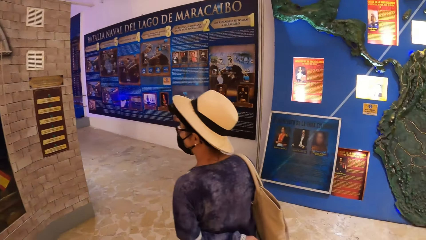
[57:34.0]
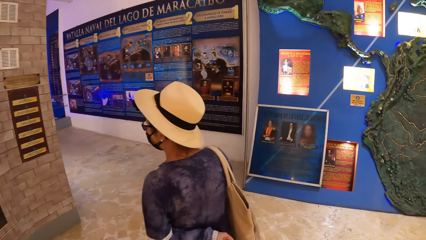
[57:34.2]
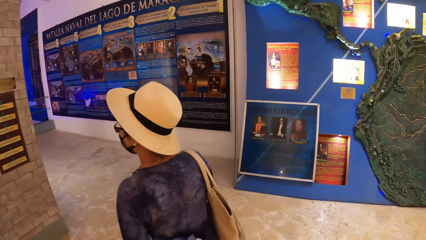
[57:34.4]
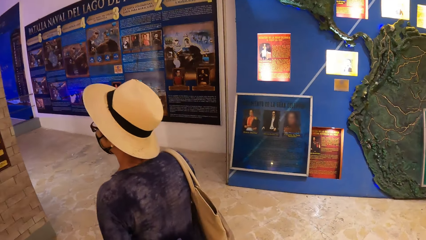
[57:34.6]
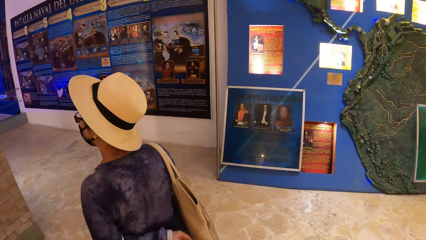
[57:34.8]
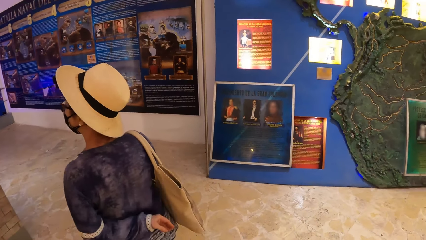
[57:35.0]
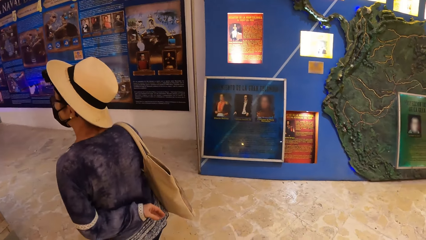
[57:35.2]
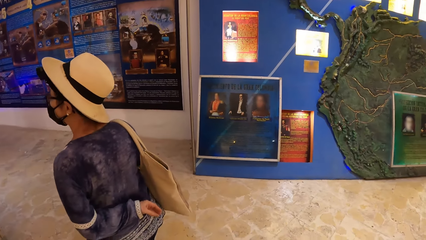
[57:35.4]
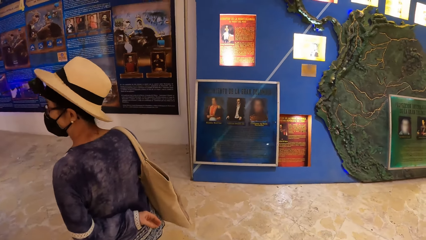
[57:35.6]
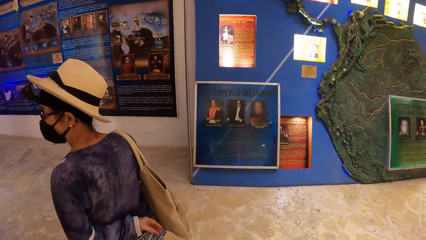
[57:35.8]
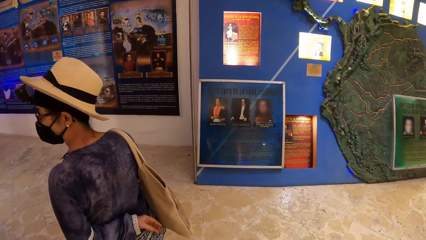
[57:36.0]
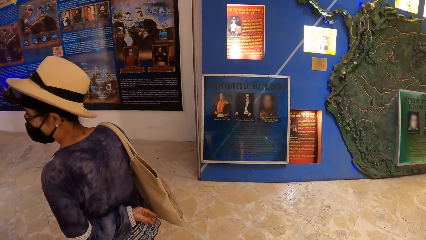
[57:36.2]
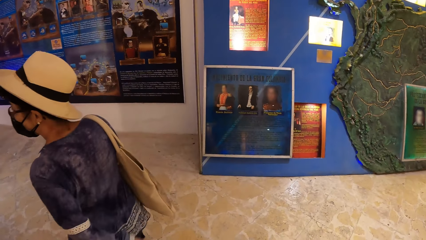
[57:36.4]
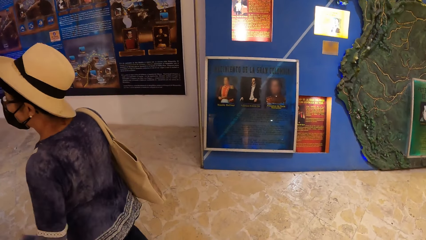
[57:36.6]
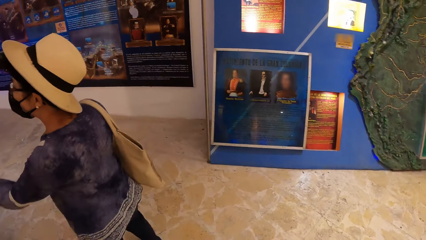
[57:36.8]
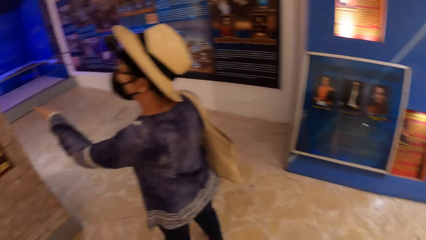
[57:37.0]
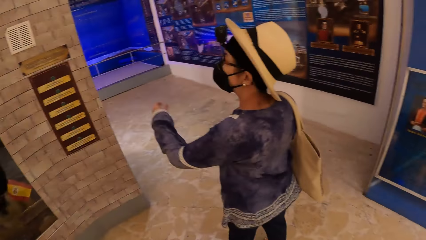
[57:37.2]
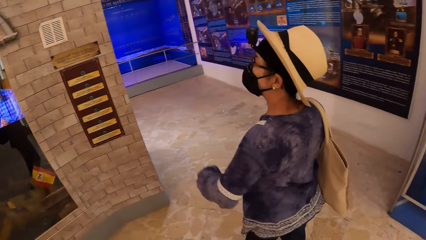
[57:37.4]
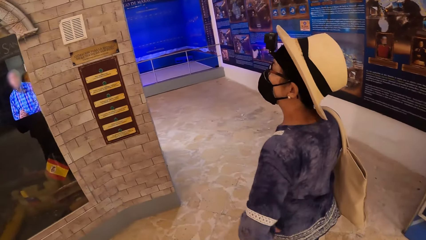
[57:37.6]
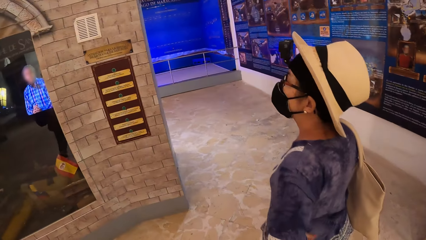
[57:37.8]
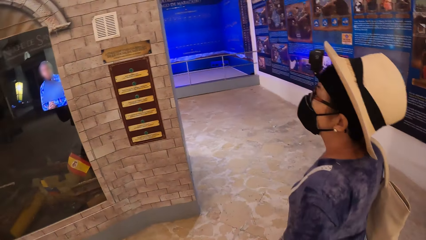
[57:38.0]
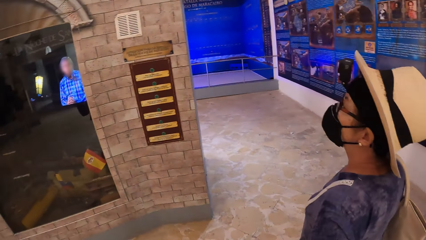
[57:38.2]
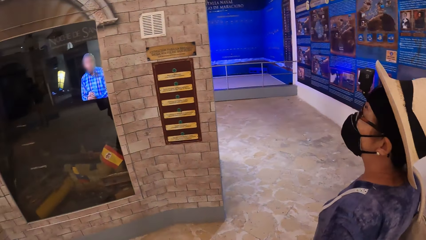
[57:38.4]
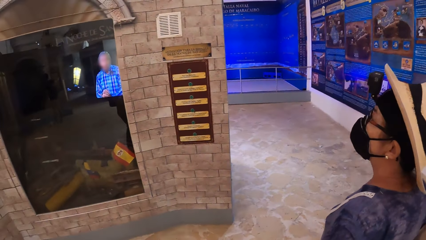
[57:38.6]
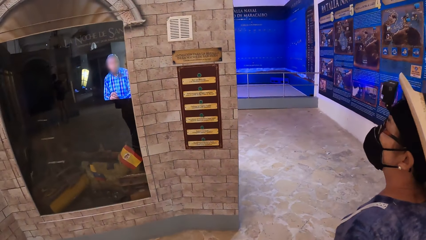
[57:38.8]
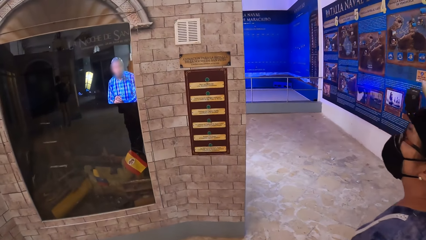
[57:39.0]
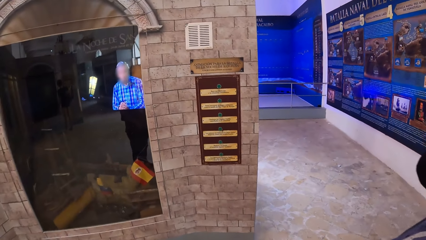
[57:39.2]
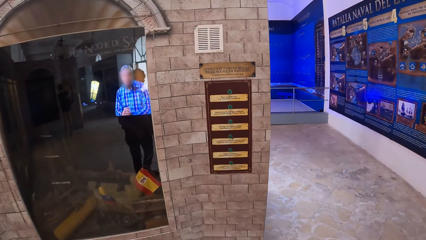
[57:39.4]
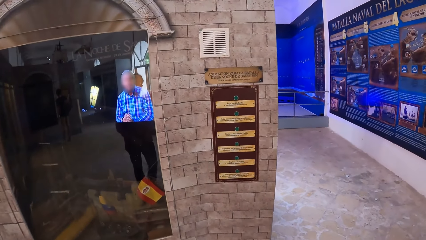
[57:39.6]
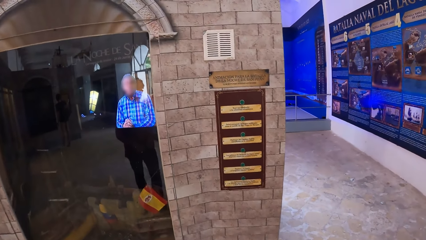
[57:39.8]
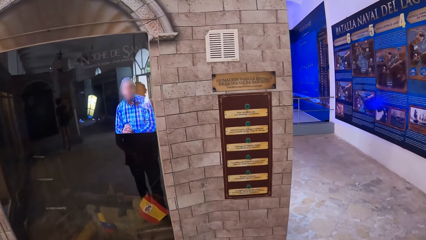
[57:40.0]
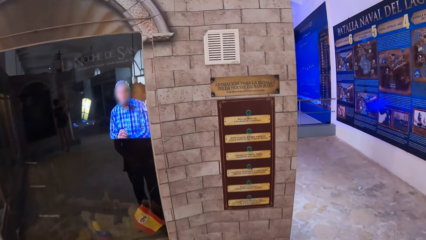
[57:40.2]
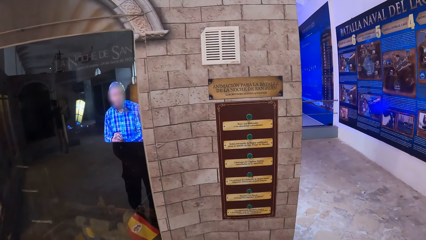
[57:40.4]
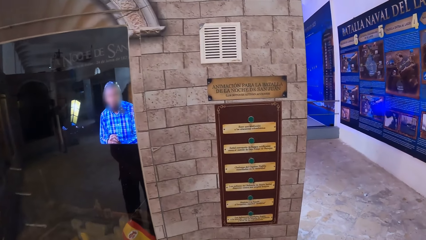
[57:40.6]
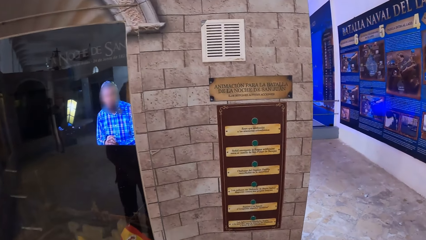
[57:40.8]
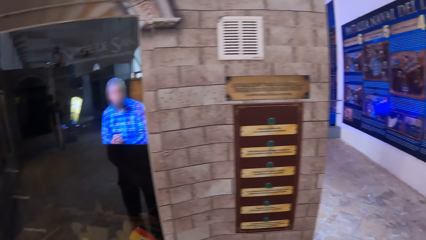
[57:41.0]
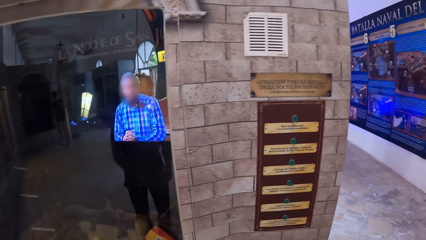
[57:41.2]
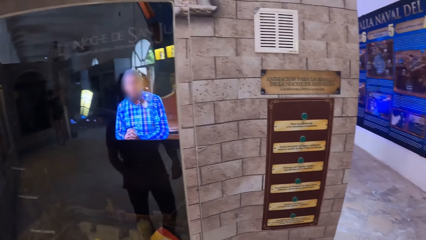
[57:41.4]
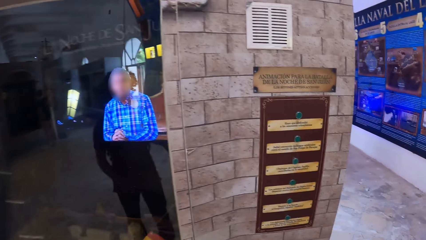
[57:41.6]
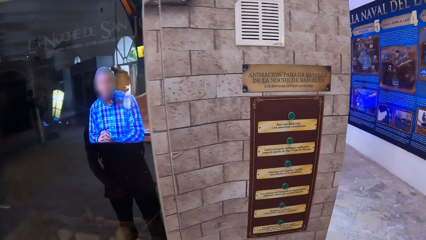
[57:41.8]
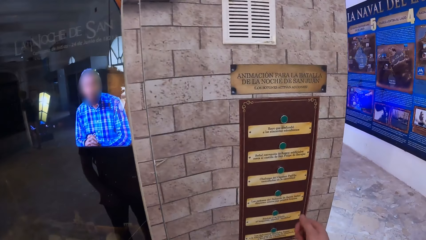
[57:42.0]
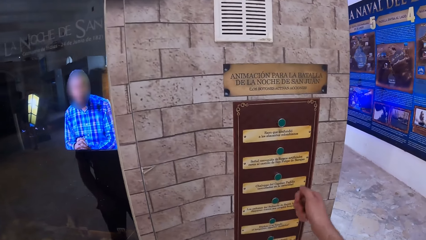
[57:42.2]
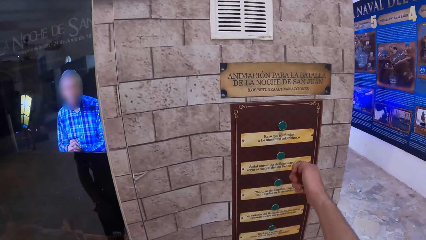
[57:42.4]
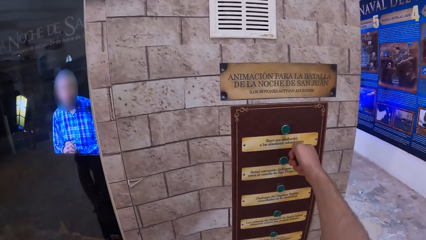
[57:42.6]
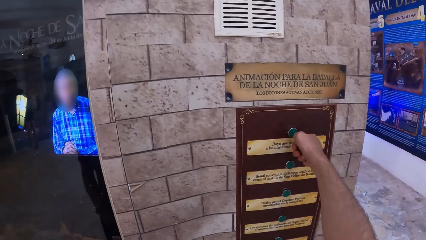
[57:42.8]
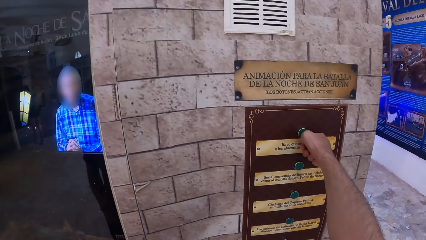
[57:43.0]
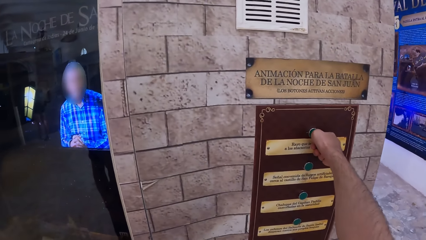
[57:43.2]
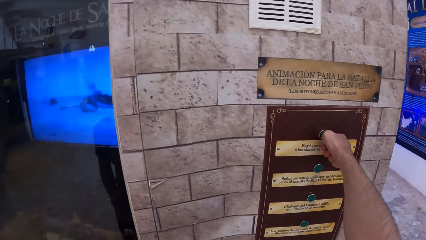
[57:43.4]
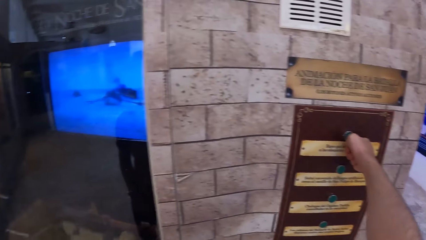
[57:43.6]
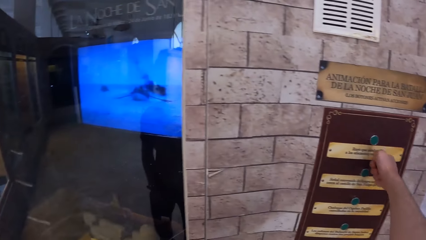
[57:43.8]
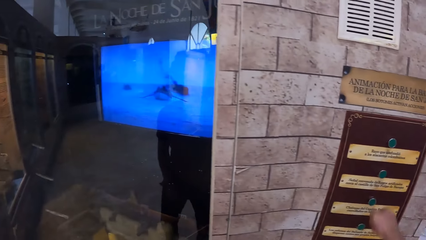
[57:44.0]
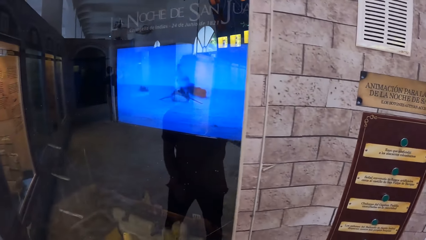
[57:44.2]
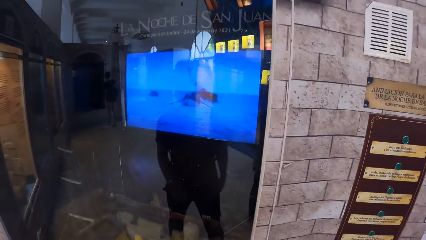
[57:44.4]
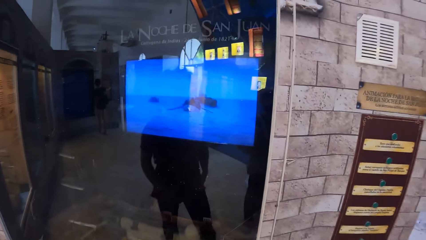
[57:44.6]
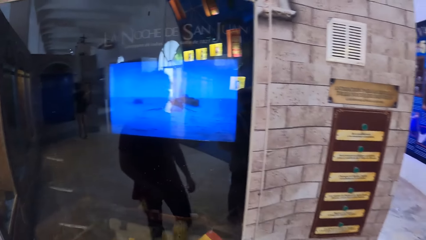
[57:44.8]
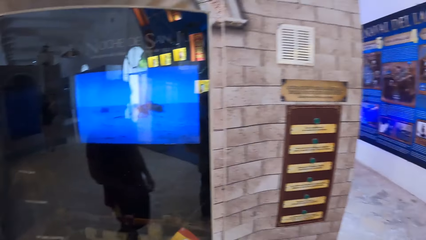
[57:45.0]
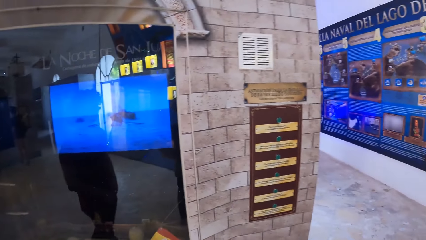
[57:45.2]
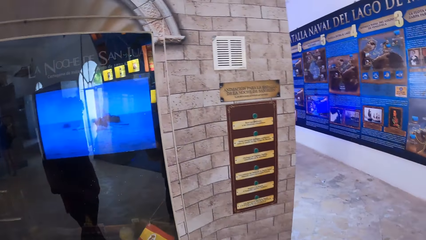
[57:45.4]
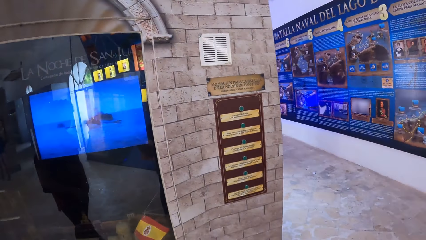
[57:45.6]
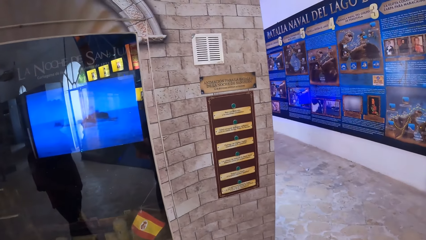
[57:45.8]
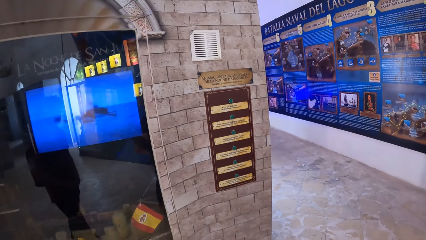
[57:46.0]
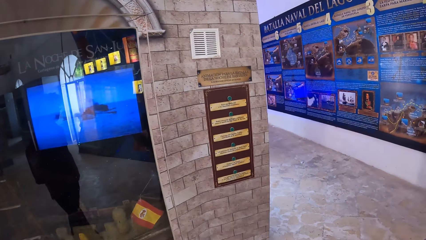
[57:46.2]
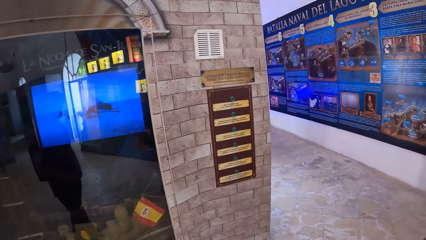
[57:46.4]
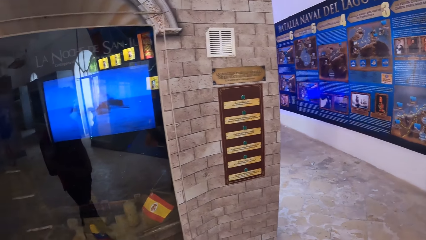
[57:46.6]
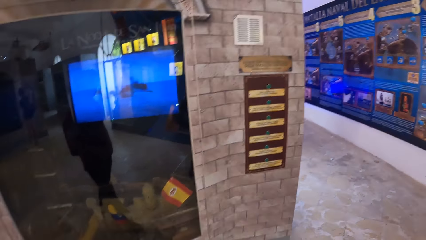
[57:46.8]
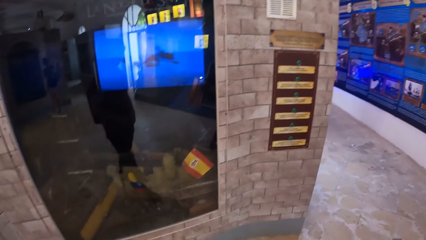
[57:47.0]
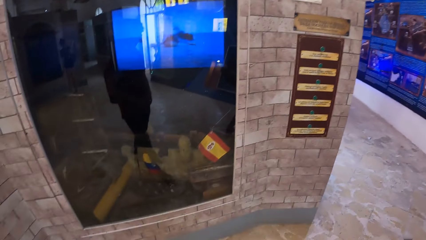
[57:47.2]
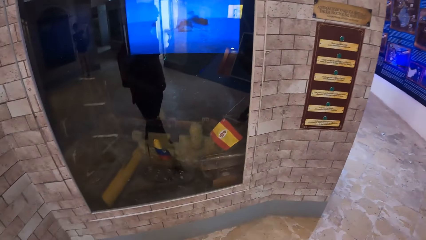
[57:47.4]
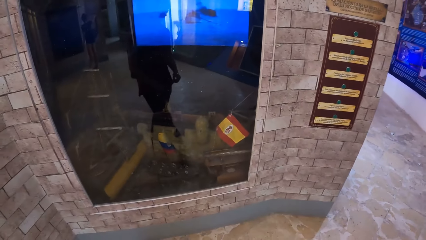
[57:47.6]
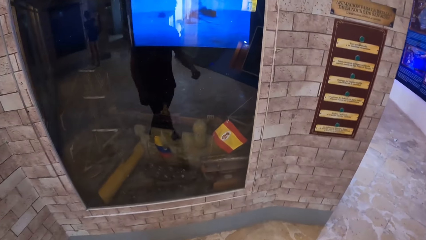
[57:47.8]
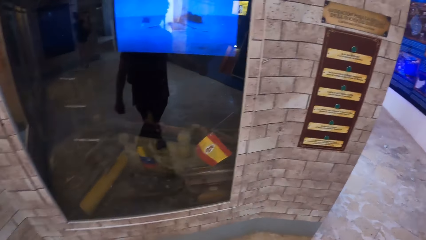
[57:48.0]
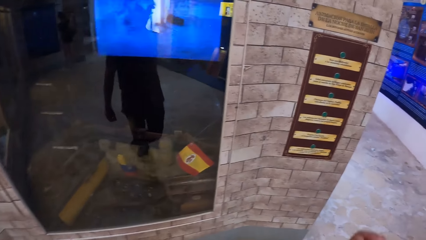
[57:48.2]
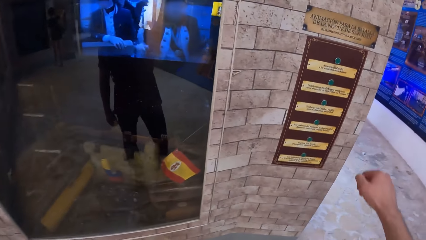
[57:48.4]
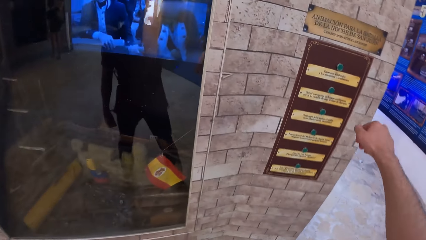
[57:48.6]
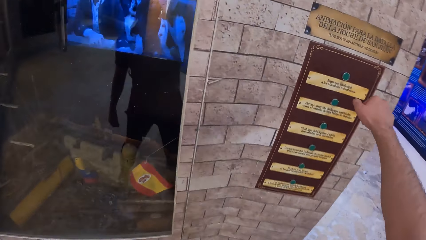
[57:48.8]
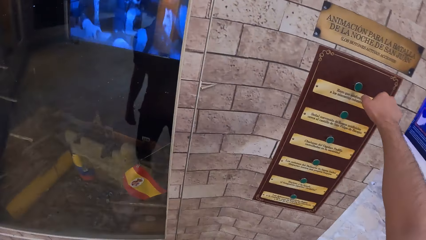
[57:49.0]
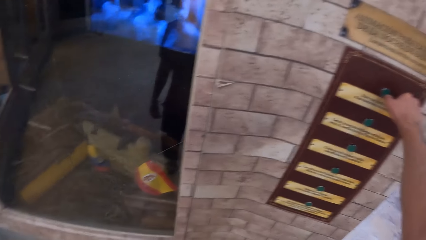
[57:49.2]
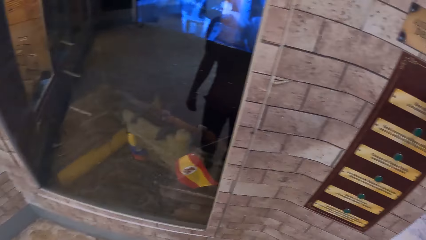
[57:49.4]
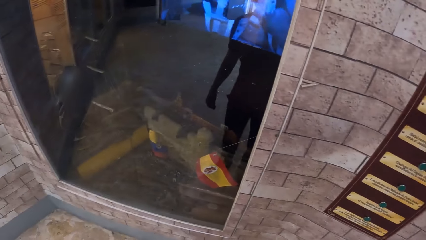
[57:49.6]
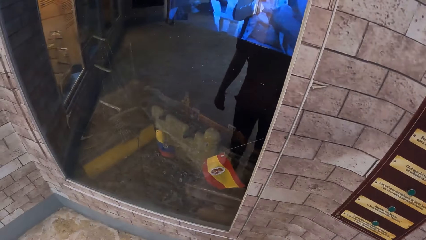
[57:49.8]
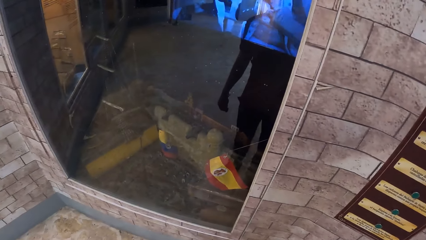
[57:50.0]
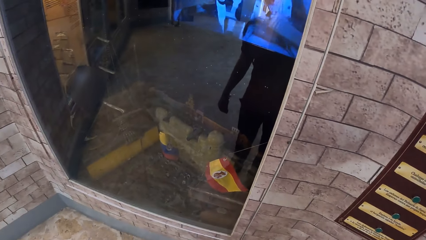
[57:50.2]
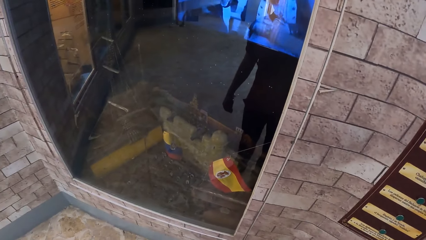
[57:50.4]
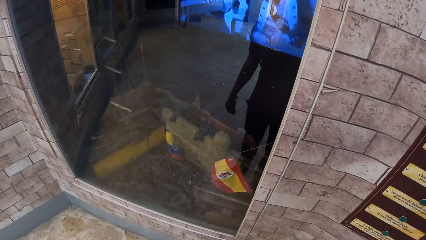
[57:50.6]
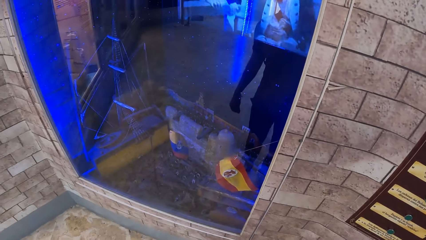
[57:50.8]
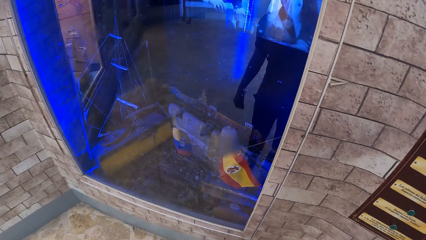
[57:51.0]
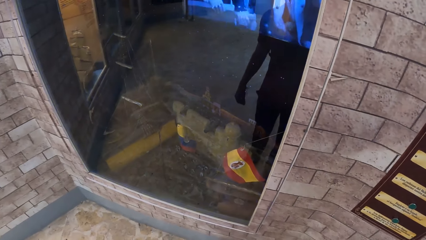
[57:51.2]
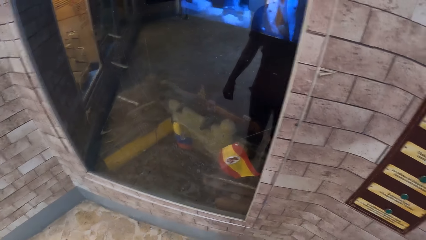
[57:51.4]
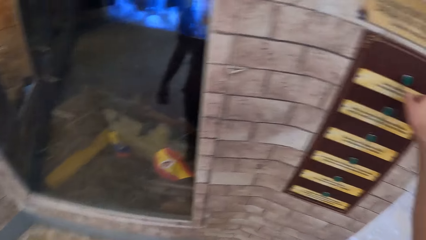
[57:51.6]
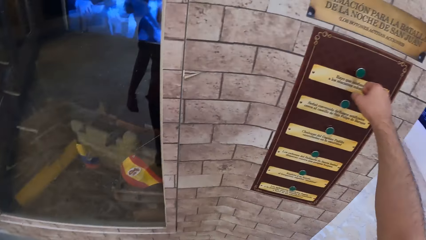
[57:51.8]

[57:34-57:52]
The woman interacts with the camera wearer. The camera wearer presses a button on a wall with his right hand. He walks around the room. He presses the button on the wall with his right hand.
